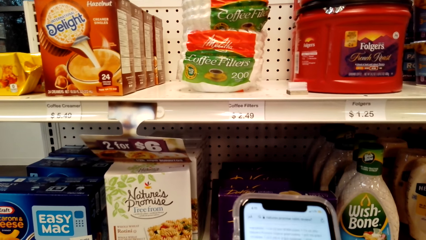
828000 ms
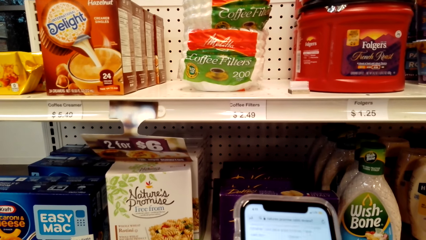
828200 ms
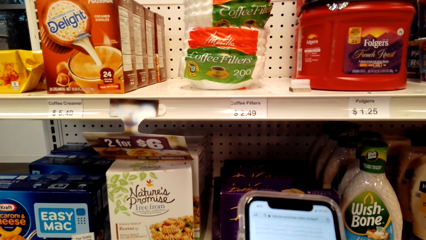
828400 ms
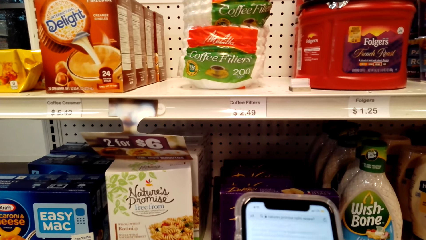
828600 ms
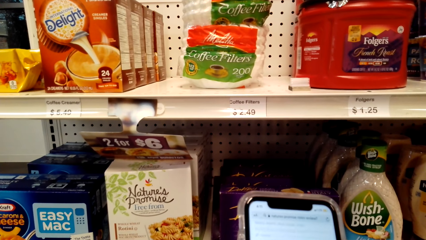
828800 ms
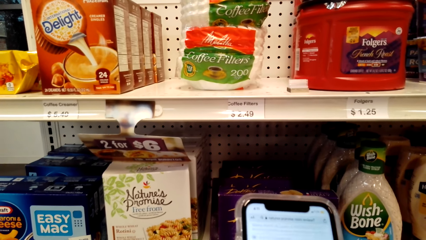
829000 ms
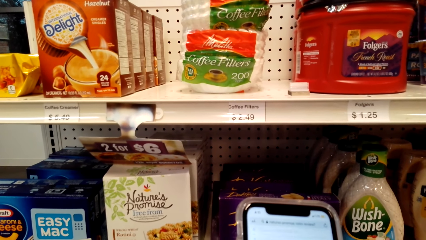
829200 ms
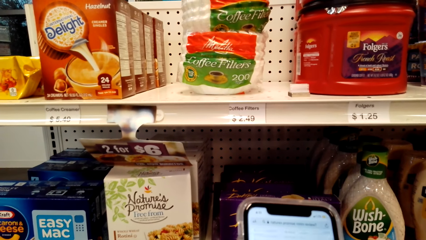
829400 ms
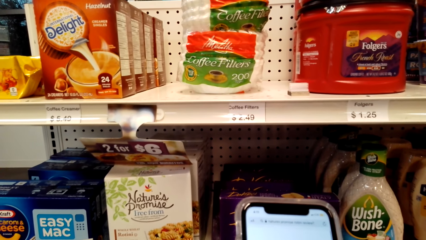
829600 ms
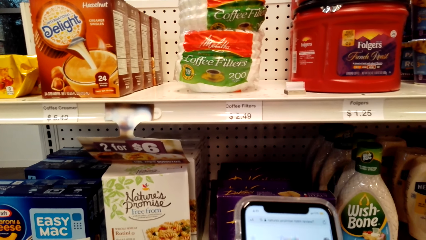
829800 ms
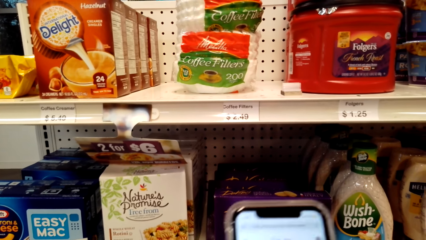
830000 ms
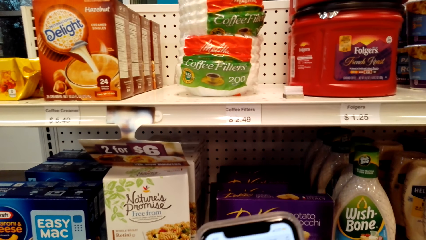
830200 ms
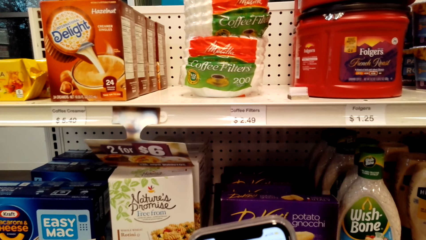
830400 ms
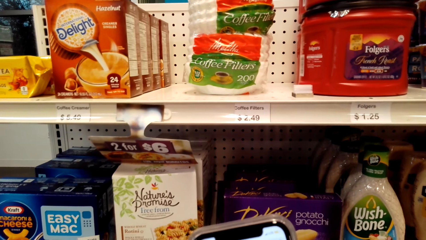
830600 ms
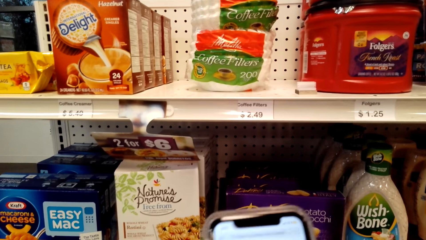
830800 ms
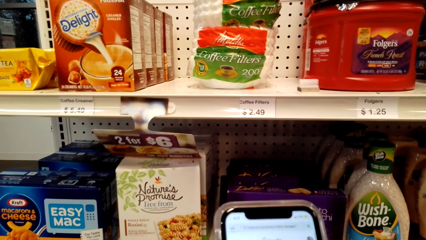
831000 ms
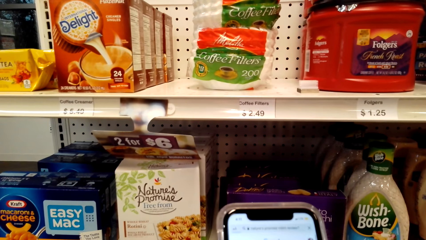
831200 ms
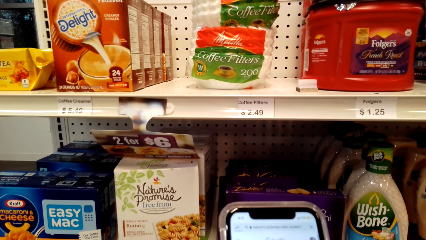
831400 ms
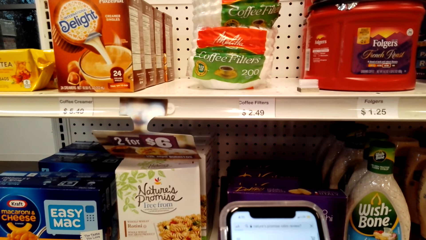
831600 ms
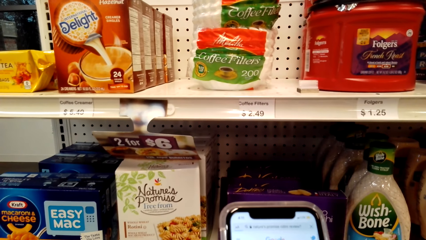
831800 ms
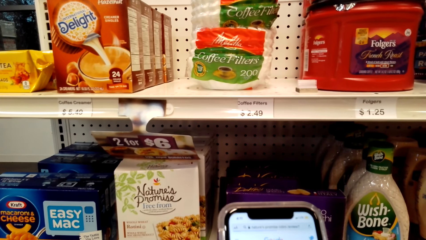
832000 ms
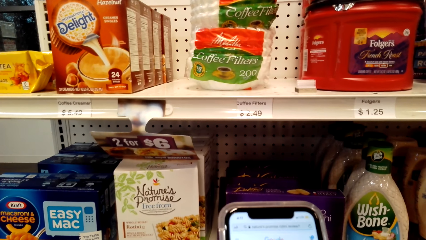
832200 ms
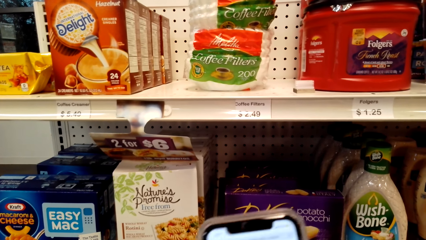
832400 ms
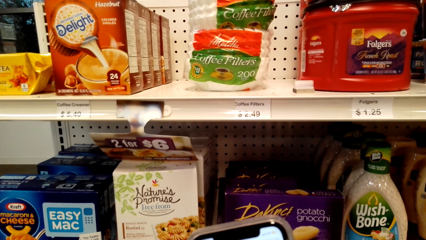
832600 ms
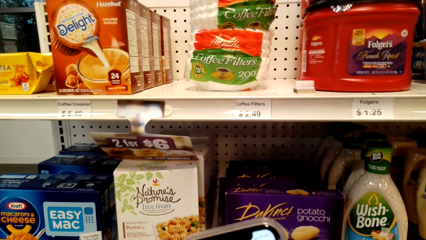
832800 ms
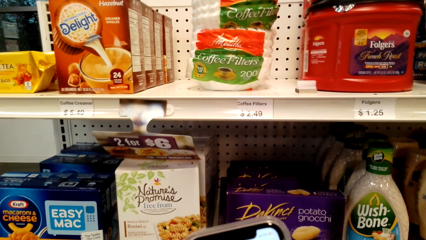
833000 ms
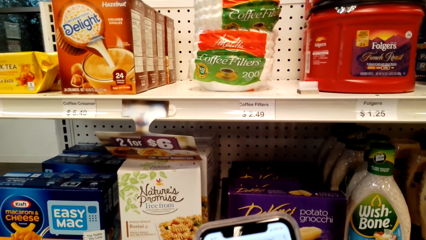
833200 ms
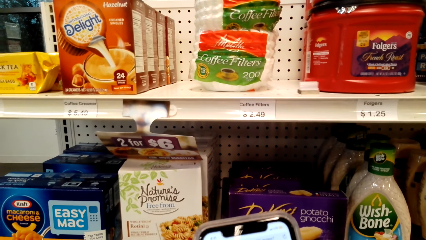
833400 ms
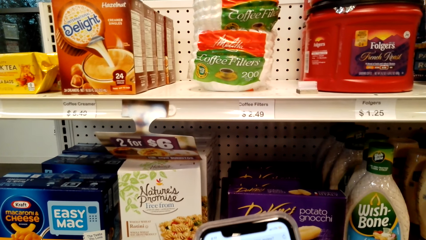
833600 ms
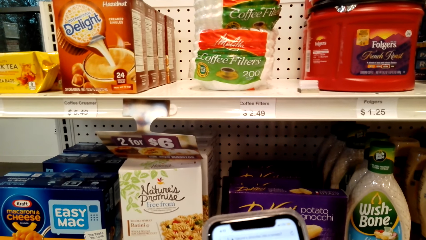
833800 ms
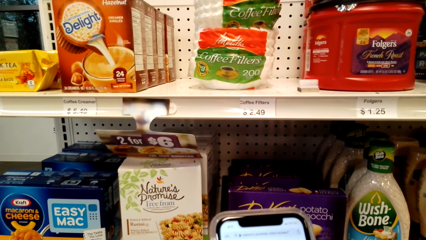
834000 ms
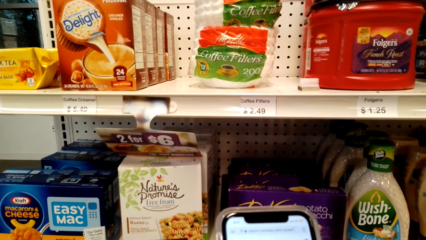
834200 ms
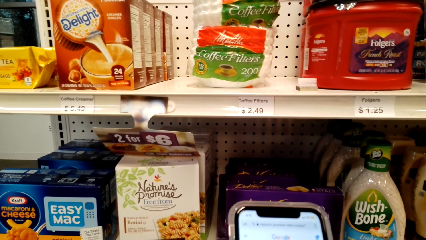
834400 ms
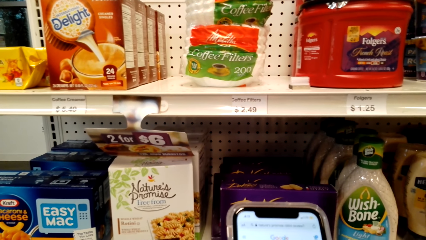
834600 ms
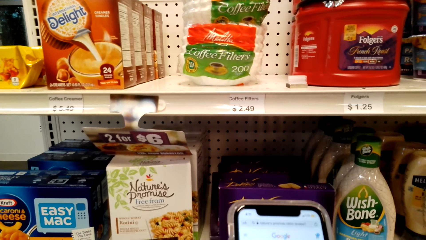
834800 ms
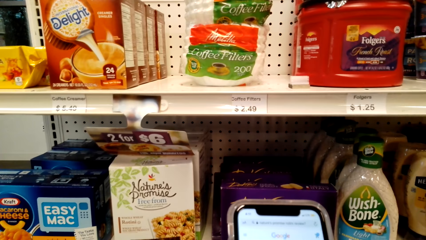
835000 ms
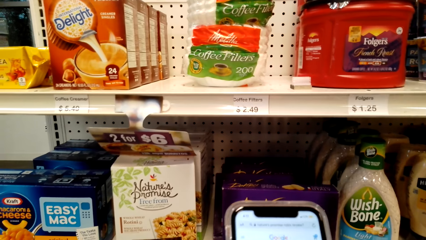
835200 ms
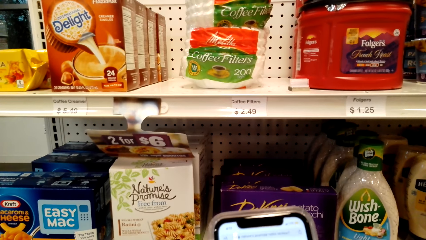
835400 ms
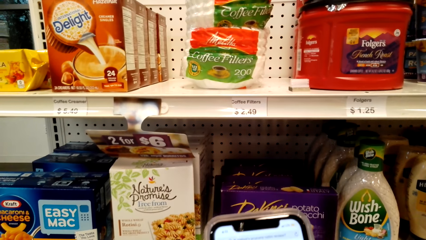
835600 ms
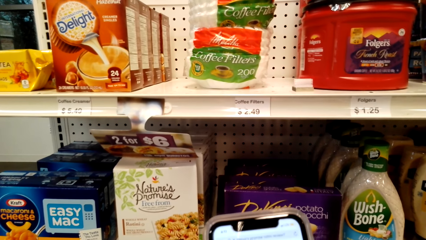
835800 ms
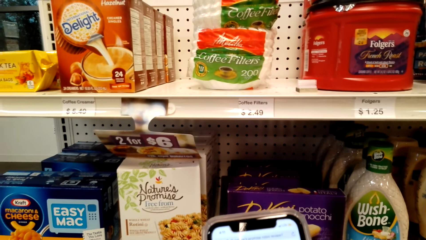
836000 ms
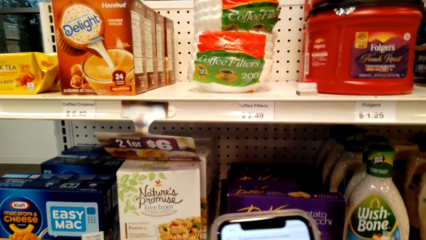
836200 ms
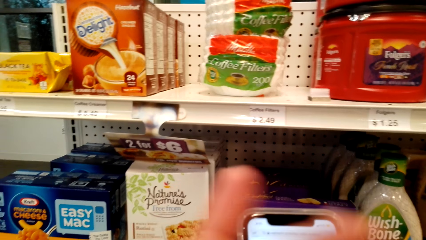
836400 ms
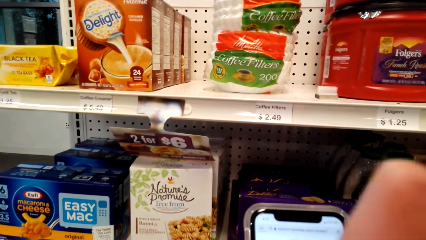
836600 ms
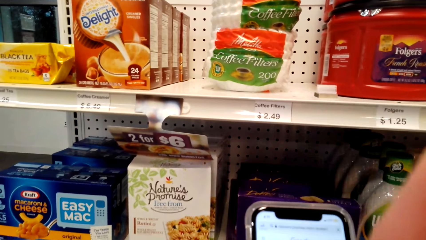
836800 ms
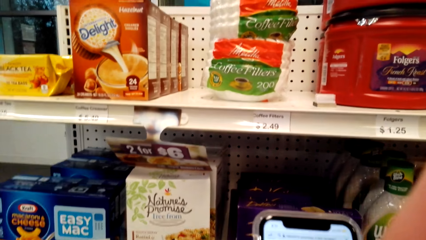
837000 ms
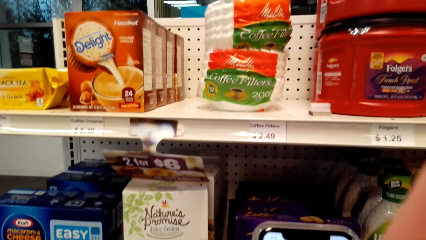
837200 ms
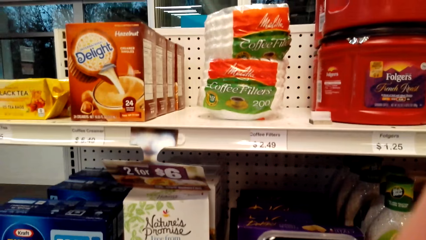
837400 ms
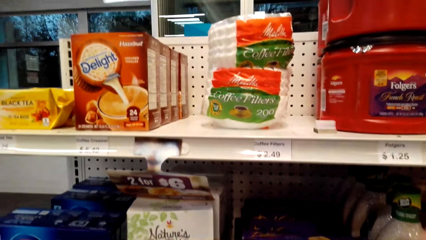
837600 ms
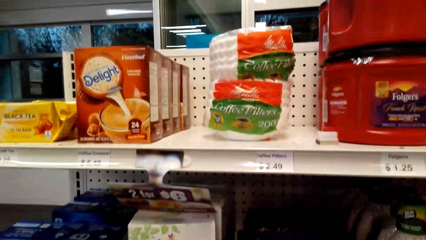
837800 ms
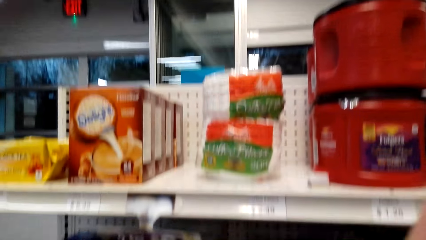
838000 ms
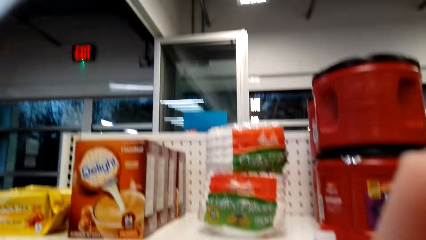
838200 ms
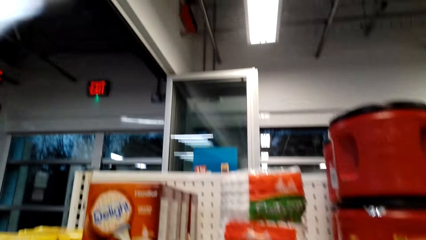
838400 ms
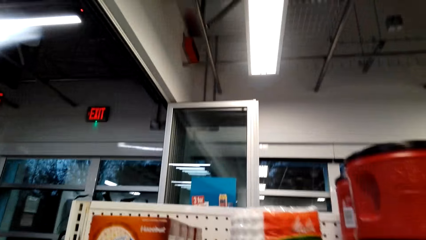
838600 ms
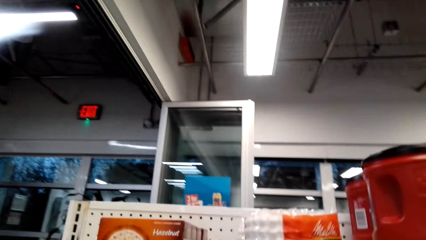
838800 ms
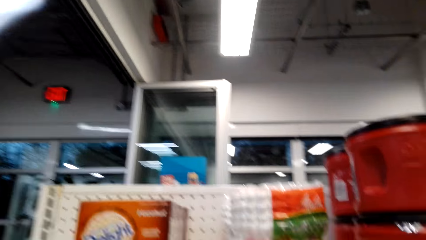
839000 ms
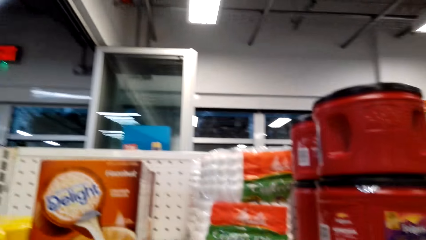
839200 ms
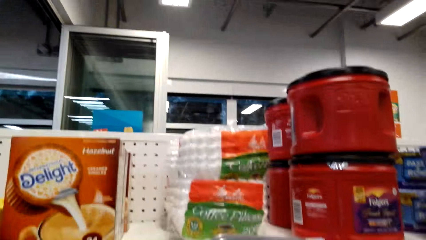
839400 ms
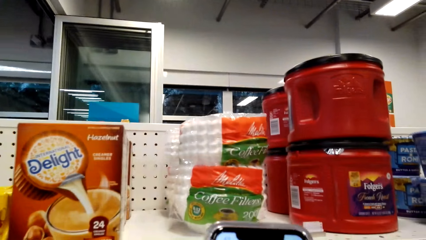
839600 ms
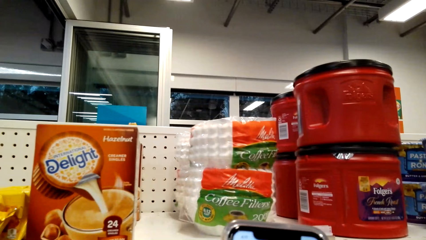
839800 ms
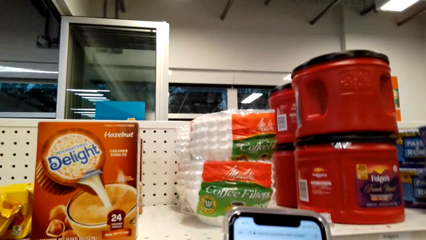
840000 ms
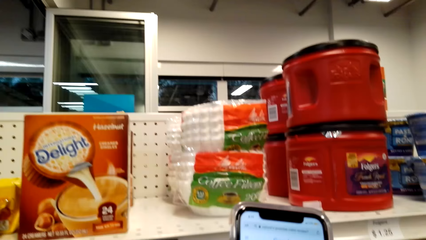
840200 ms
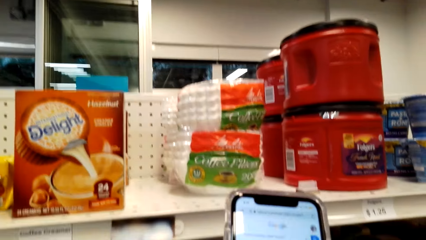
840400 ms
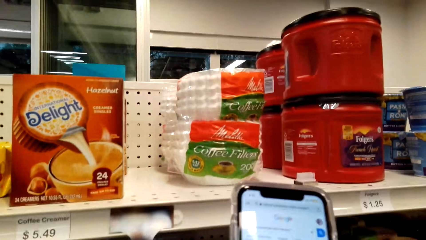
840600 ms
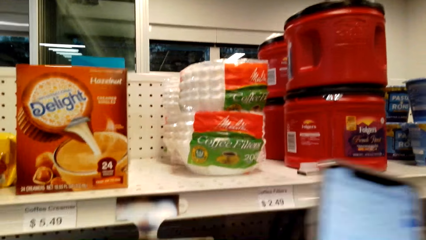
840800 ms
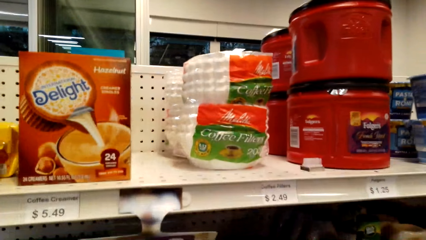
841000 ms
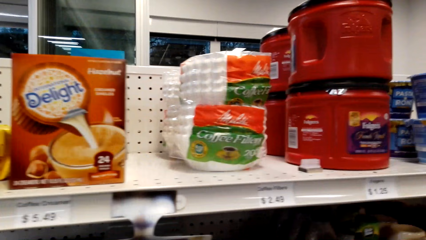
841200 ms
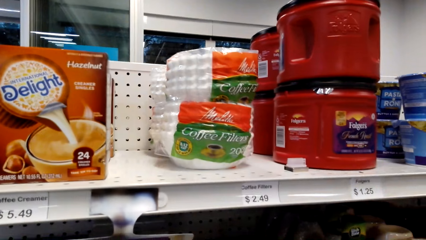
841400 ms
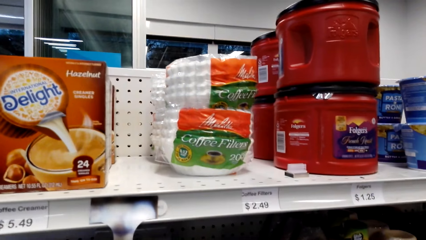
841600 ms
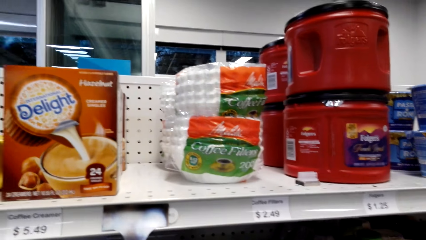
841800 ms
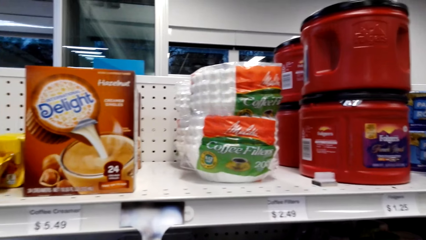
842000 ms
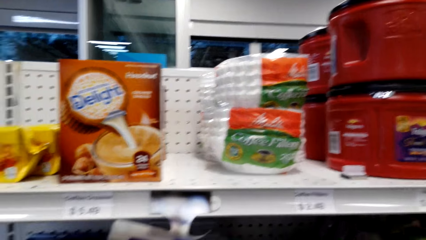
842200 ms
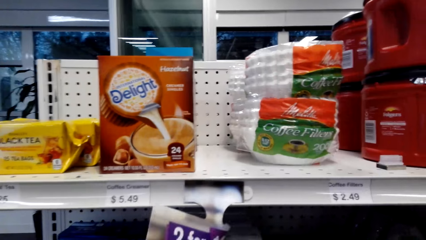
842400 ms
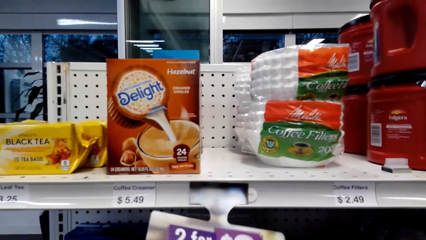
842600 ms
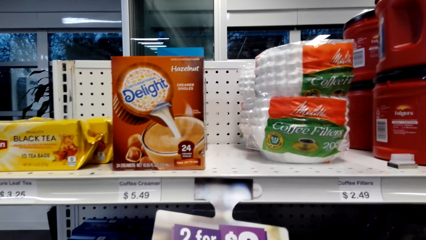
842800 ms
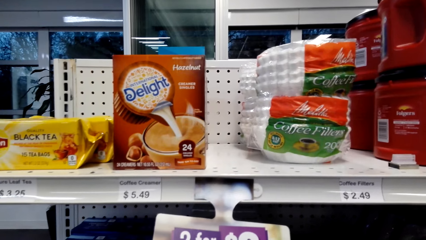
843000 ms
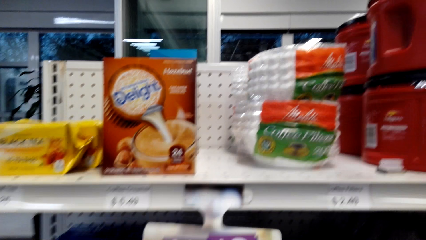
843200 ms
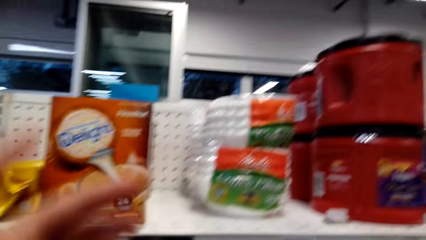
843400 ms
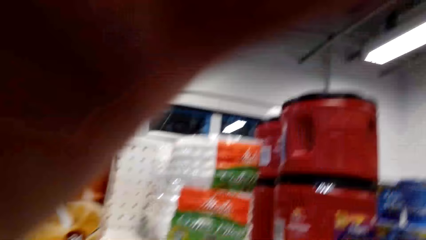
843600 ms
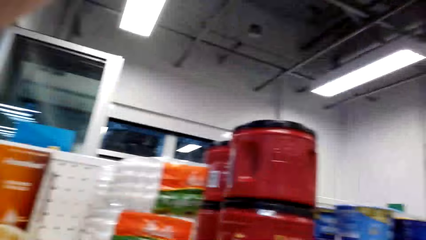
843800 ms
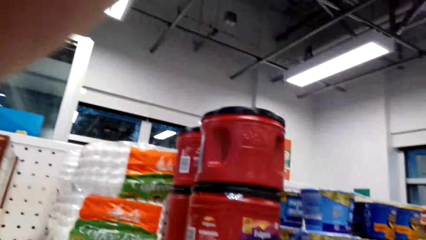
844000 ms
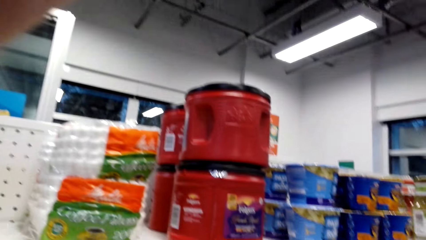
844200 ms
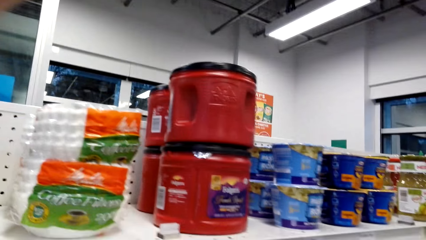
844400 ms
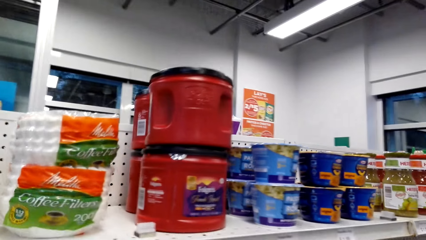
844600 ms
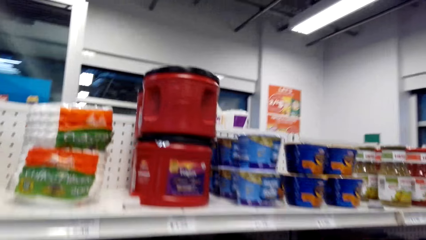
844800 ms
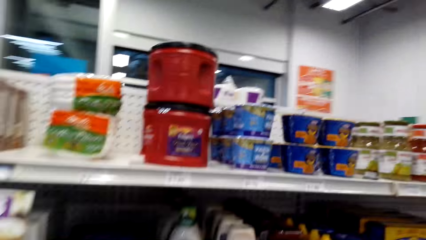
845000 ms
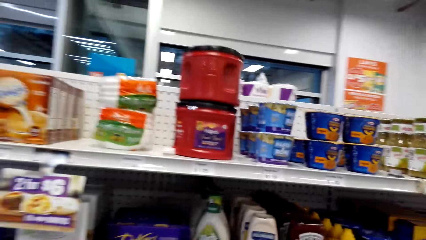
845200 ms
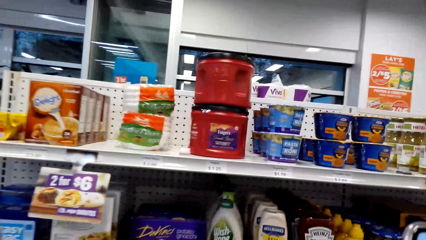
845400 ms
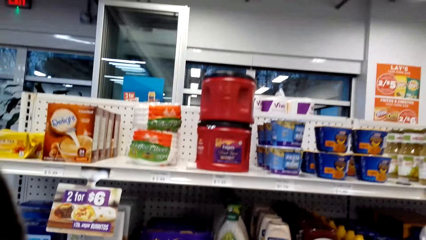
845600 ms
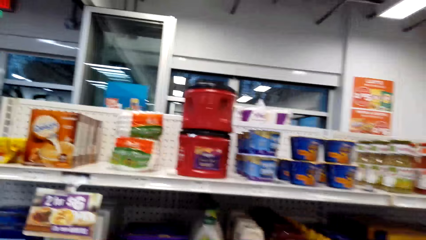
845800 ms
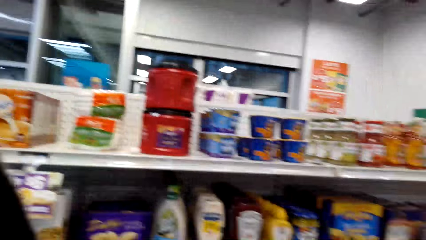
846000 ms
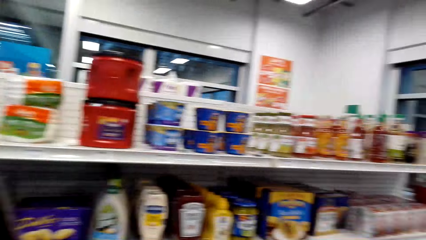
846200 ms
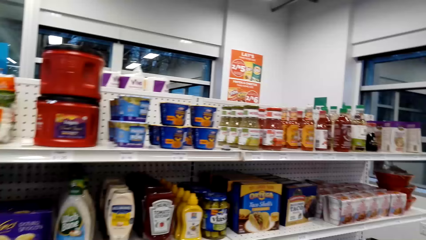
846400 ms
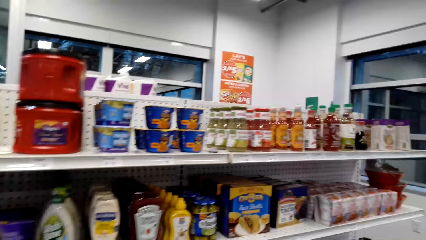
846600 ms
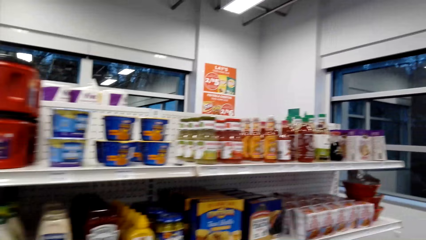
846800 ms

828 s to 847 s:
The camera wearer looks around a supermarket. She operates a mobile phone with her hands. She adjusts a camera with her hands. She looks around the supermarket. She operates the phone in her hands. She looks around the supermarket. She adjusts the camera with her hands. She walks around the supermarket.
